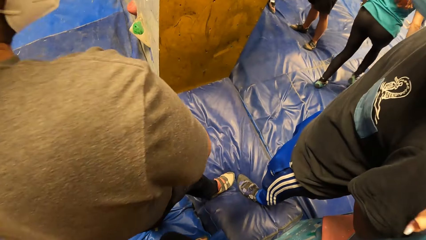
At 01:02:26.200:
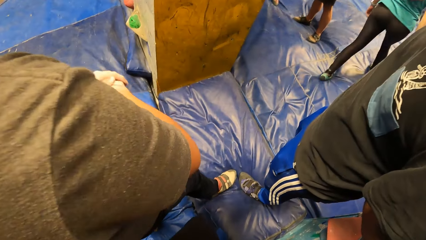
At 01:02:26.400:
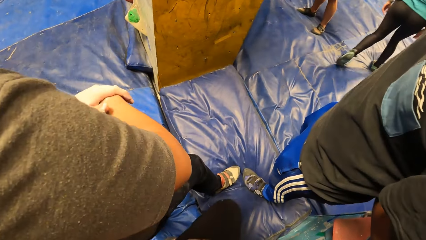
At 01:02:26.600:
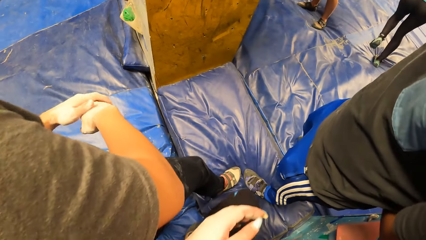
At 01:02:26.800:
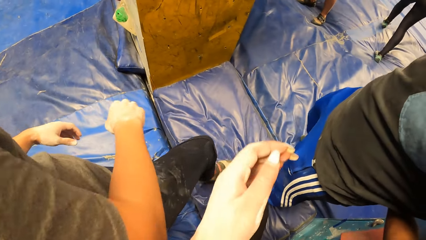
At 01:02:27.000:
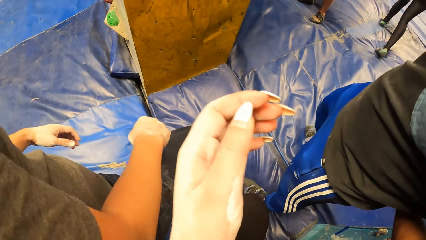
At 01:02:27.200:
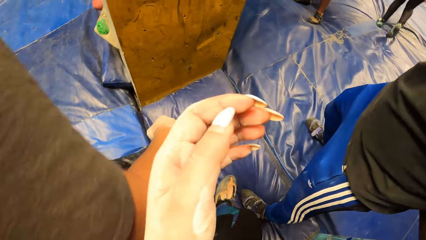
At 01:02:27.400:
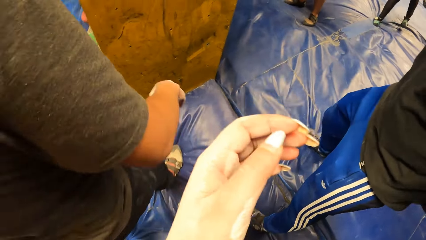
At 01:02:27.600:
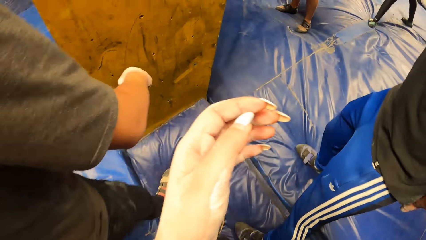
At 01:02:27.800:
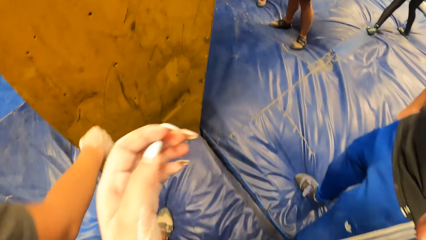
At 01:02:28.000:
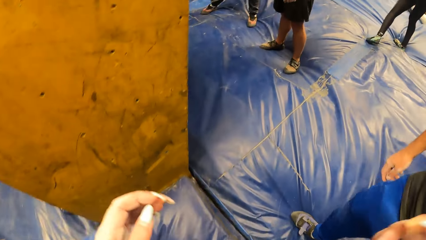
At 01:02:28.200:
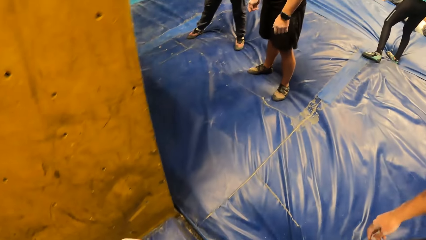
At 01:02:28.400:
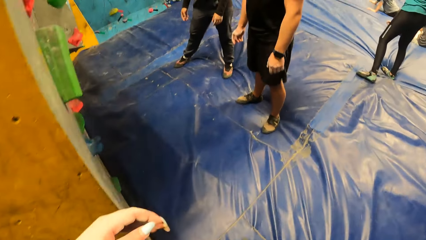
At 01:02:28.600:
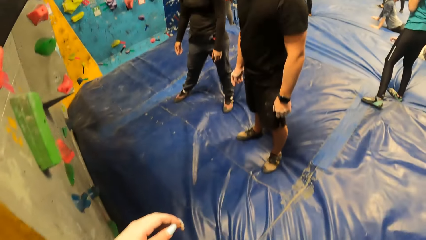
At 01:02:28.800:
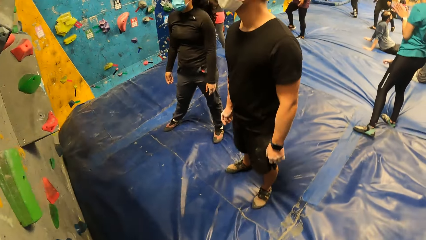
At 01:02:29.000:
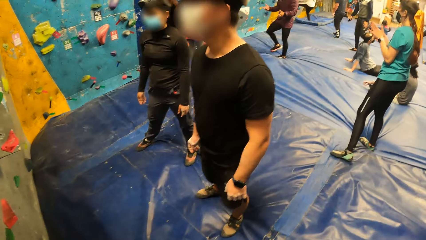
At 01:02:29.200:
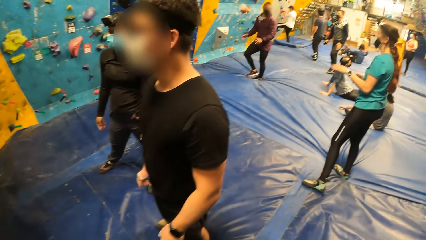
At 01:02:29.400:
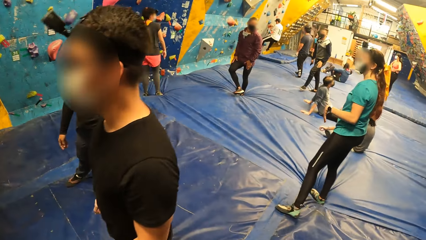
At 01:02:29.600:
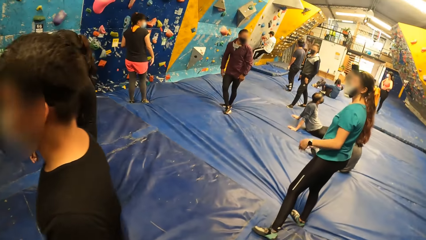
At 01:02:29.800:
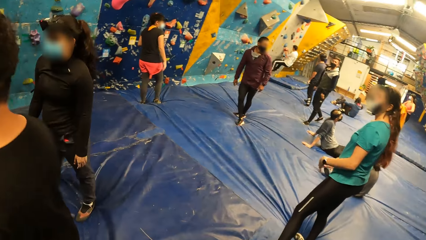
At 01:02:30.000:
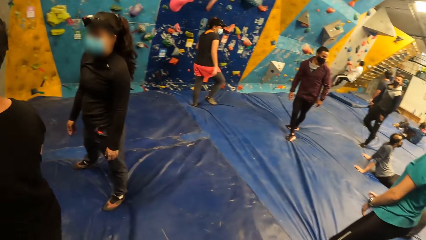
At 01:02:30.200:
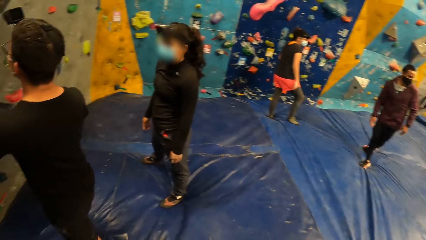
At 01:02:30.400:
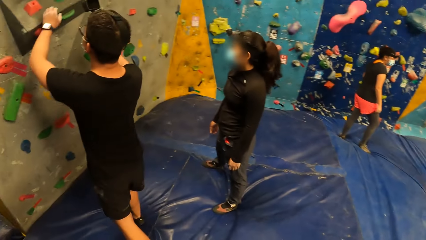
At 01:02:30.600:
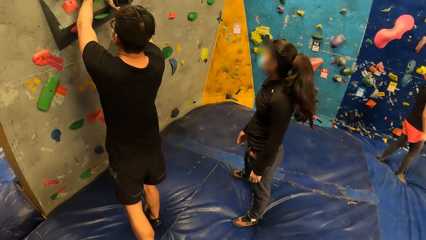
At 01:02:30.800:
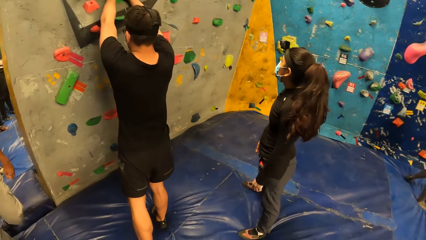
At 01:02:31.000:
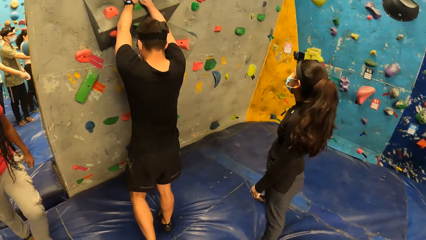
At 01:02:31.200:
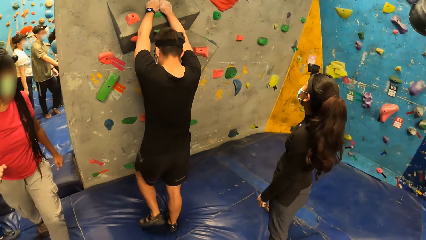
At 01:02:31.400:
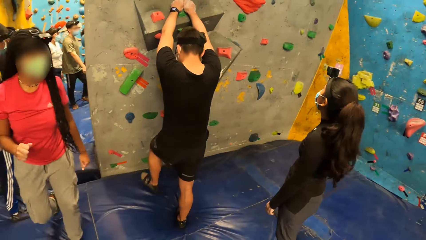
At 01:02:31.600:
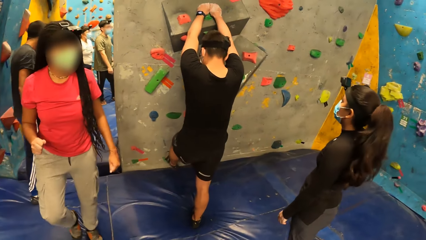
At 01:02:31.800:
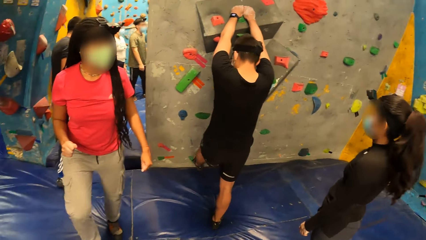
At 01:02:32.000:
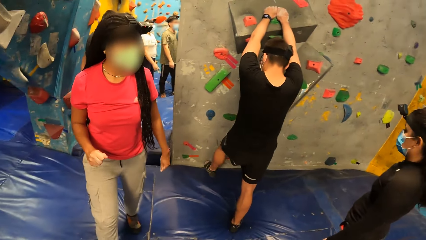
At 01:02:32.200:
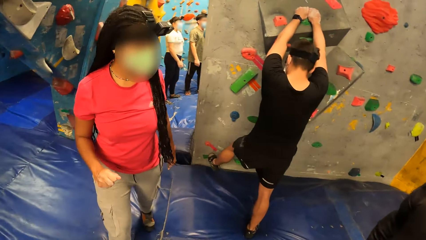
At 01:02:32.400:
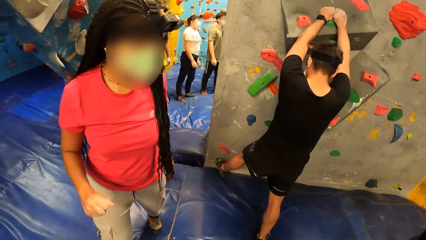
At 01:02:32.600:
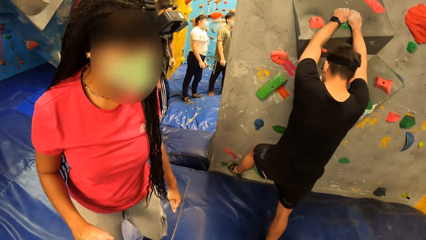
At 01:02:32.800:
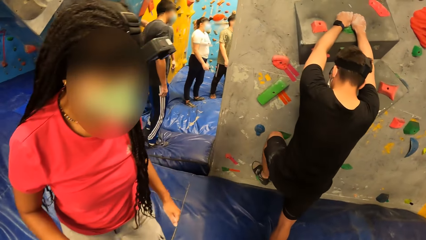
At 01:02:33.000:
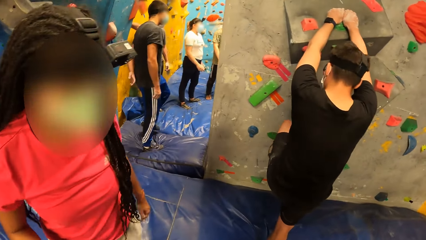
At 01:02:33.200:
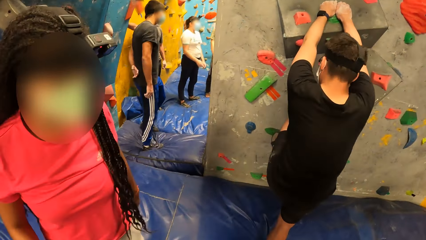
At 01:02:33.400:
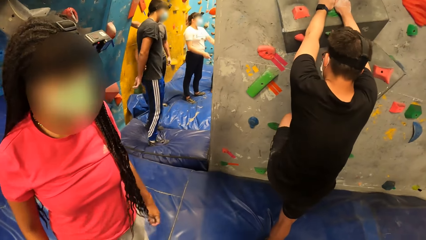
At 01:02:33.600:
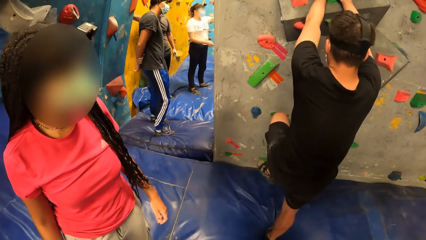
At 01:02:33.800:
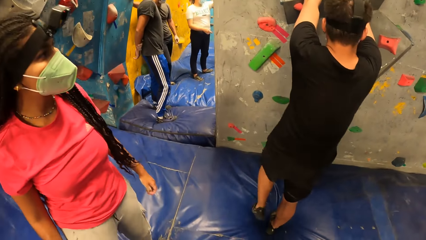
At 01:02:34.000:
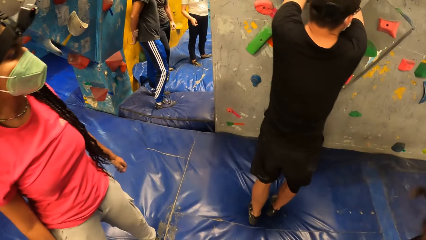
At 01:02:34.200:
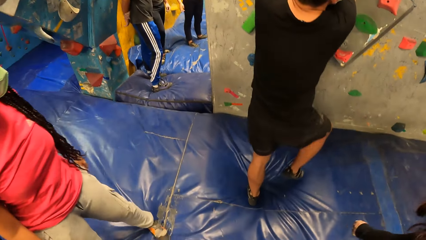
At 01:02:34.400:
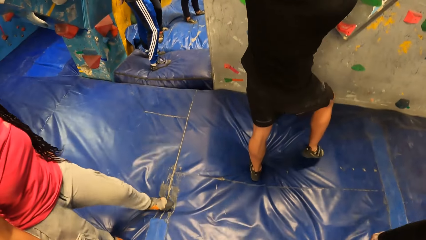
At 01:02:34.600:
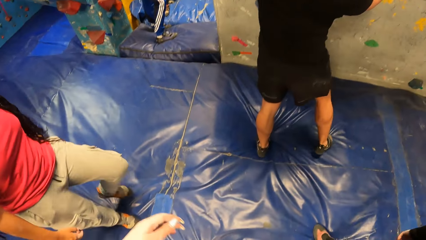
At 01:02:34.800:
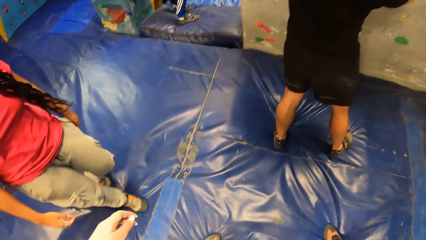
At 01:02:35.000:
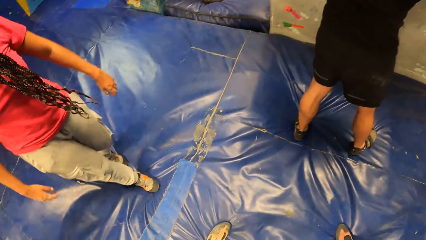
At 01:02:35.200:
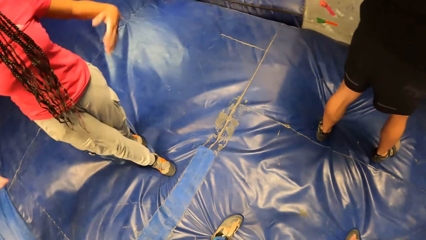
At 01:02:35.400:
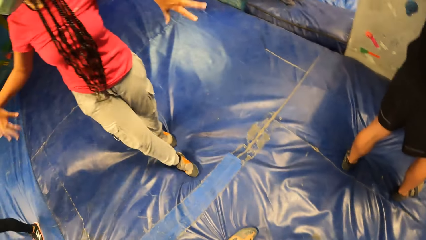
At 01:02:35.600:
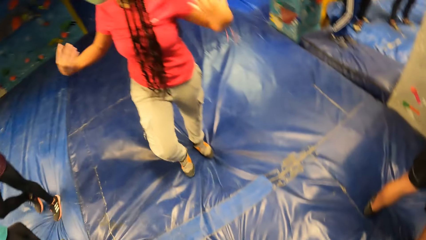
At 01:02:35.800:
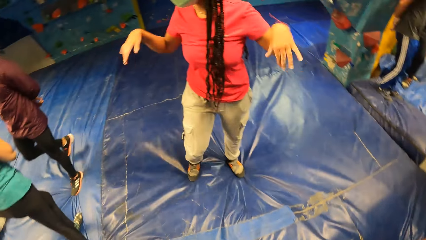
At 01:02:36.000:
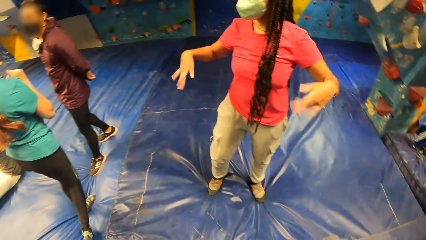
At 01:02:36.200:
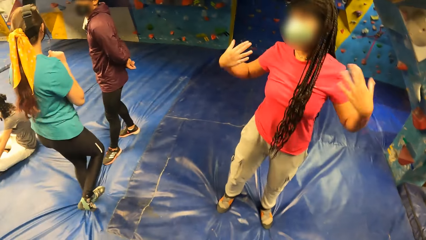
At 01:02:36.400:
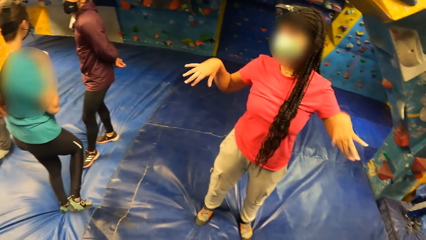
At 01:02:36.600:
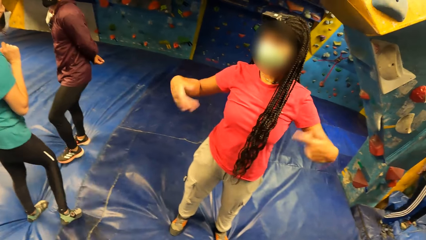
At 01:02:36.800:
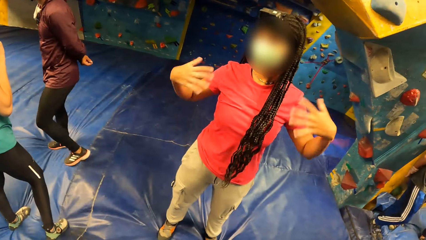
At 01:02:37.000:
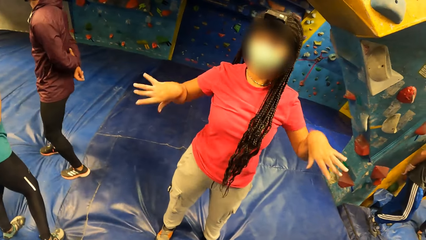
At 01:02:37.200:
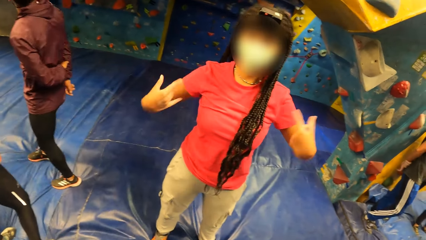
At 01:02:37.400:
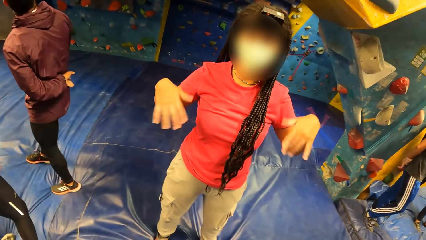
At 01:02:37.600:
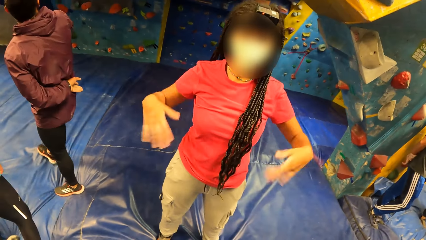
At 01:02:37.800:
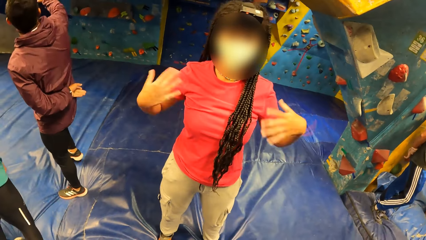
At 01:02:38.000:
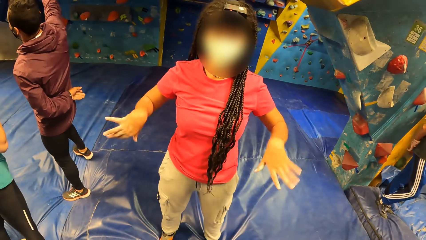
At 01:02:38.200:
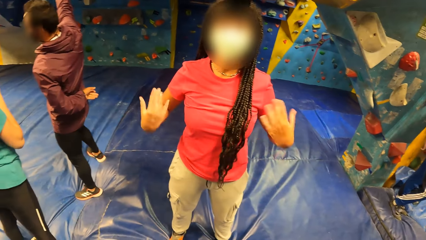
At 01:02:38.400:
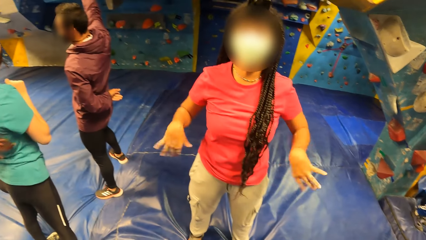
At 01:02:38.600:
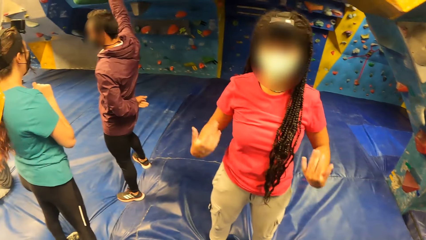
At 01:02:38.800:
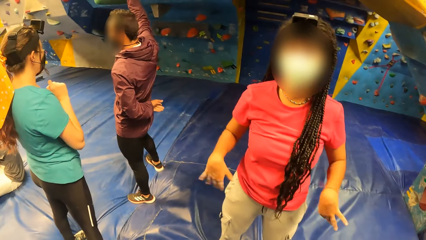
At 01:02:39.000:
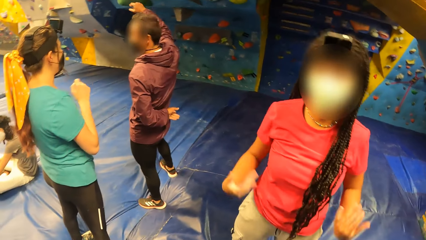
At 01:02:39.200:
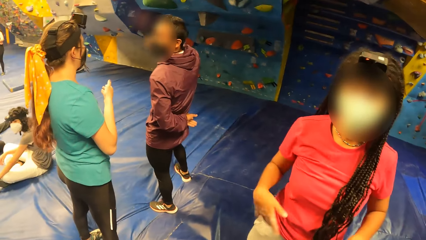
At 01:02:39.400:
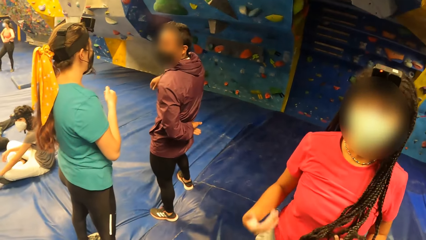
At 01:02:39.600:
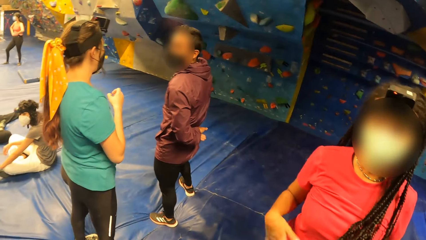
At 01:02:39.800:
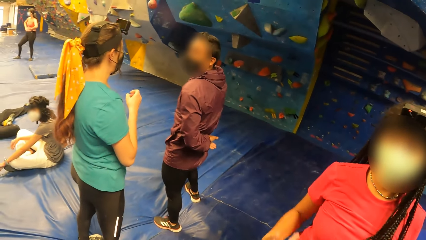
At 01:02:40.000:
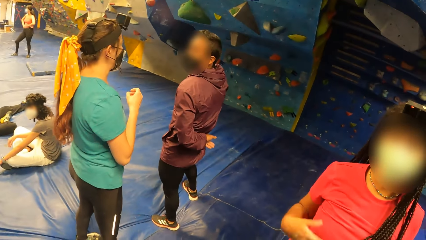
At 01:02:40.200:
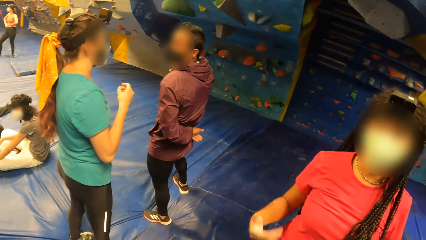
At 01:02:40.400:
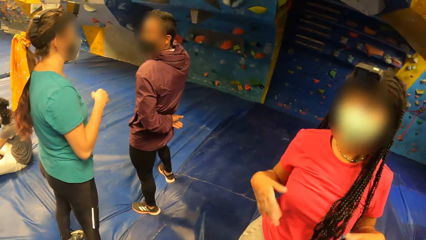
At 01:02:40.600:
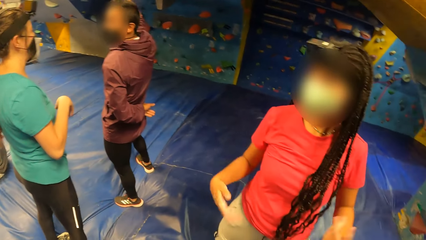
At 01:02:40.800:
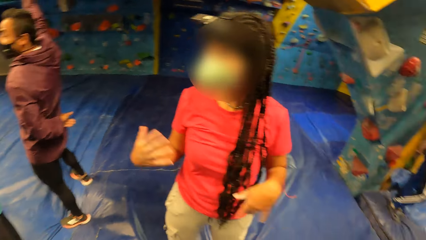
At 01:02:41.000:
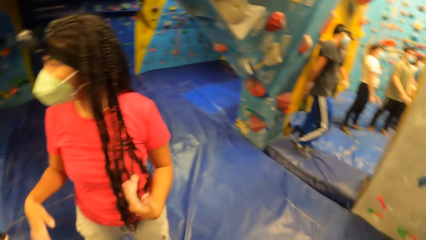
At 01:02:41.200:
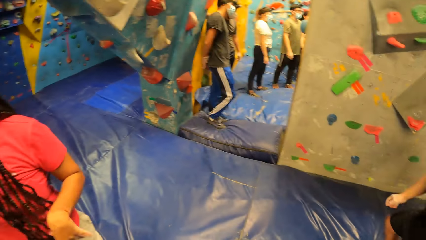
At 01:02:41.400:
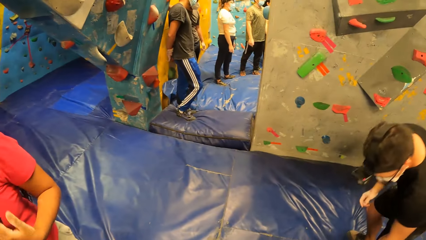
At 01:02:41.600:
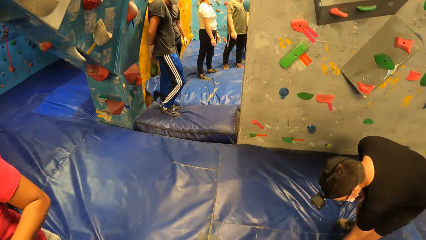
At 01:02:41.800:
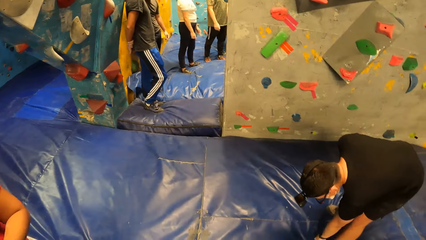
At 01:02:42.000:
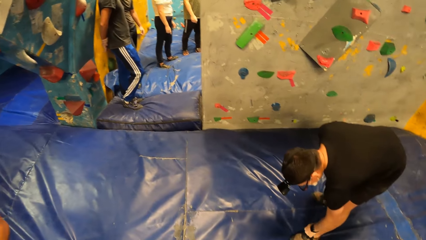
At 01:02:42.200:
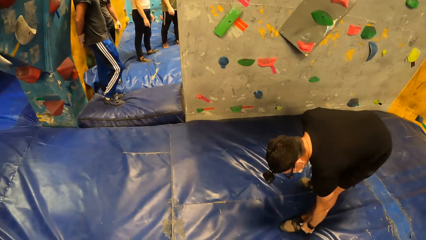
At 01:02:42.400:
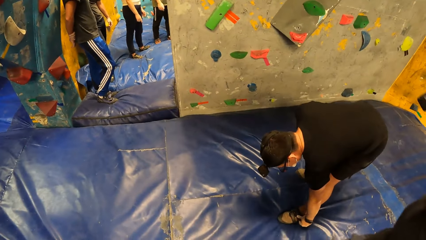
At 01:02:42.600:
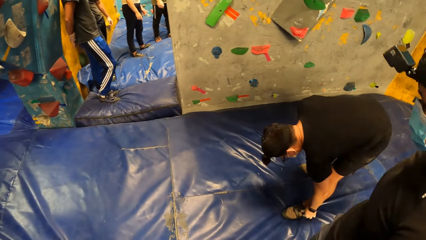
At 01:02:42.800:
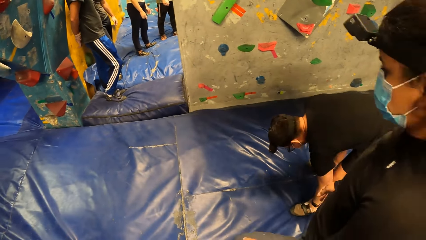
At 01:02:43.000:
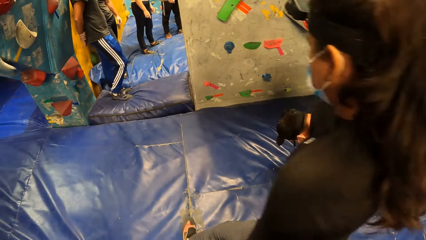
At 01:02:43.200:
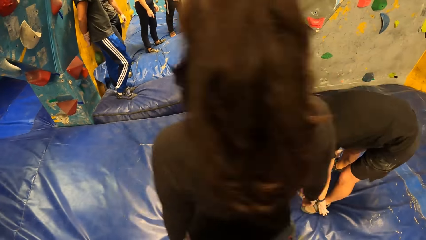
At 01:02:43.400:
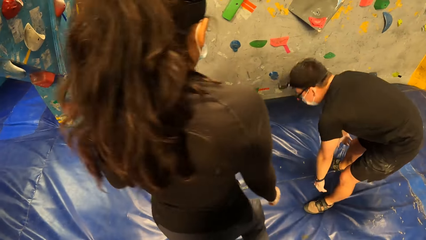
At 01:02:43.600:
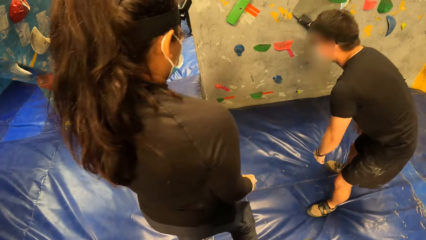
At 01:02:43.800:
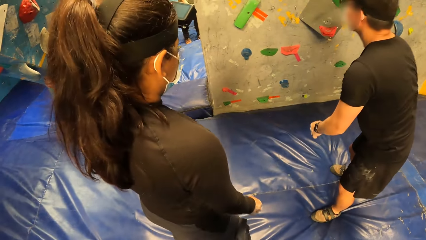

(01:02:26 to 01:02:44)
The camera wearer walks. The man holds the hand hold on the wall with both hands. He tightens the strap on a footwear on his left leg with his left hand.
